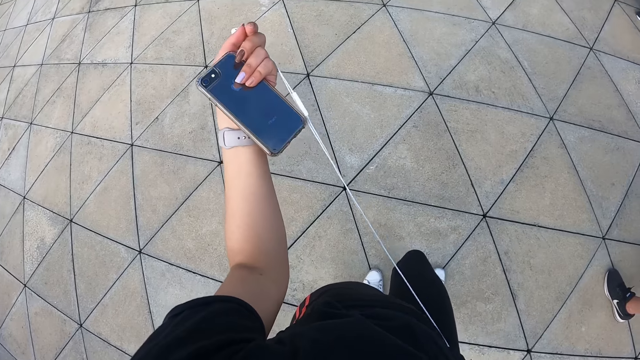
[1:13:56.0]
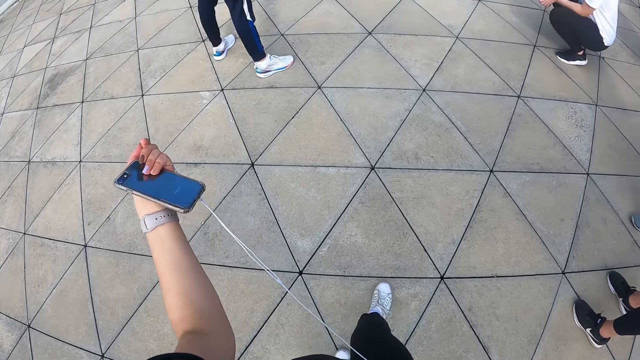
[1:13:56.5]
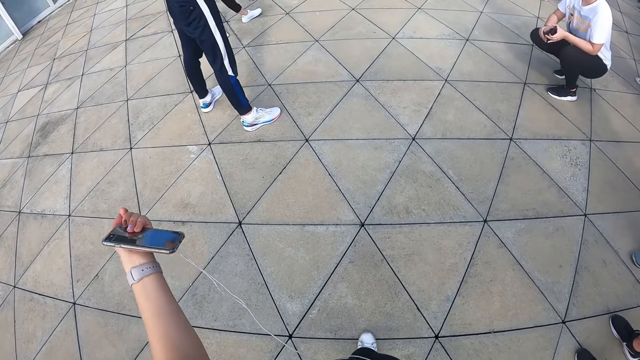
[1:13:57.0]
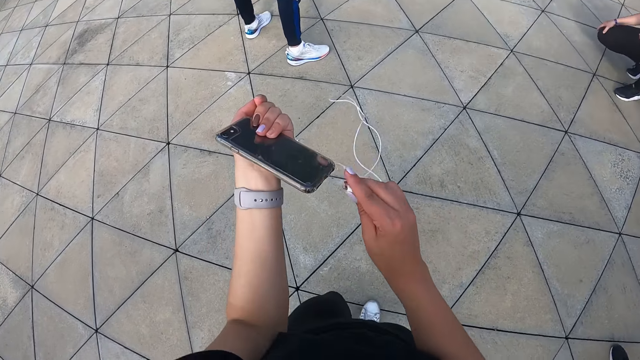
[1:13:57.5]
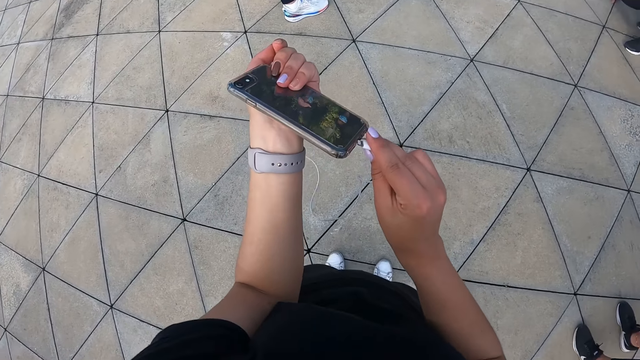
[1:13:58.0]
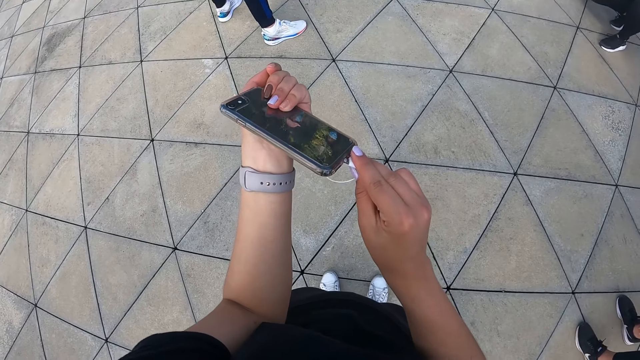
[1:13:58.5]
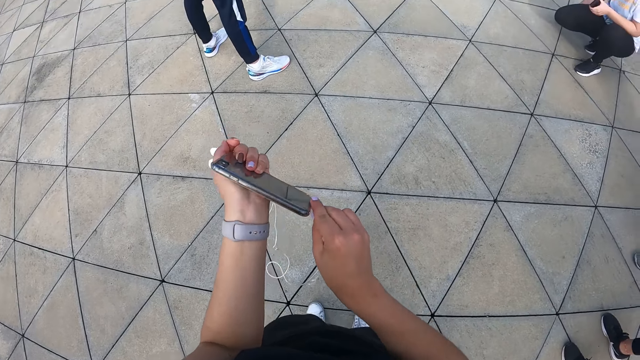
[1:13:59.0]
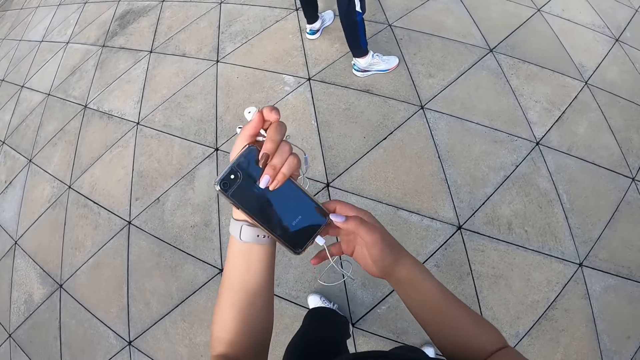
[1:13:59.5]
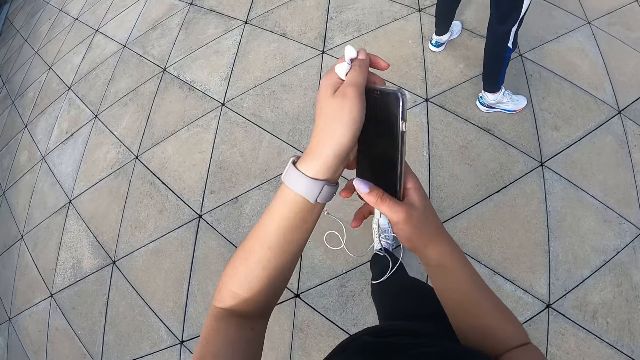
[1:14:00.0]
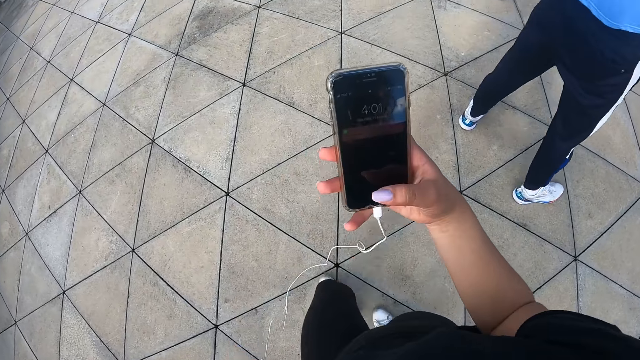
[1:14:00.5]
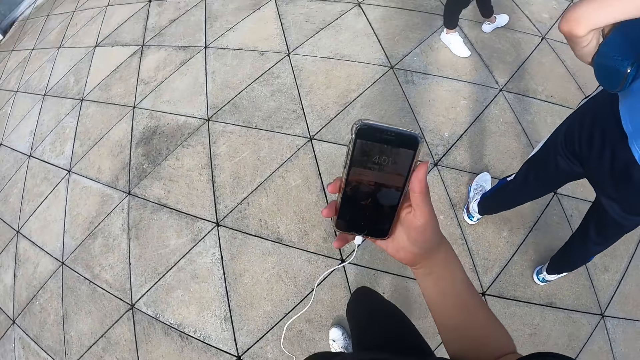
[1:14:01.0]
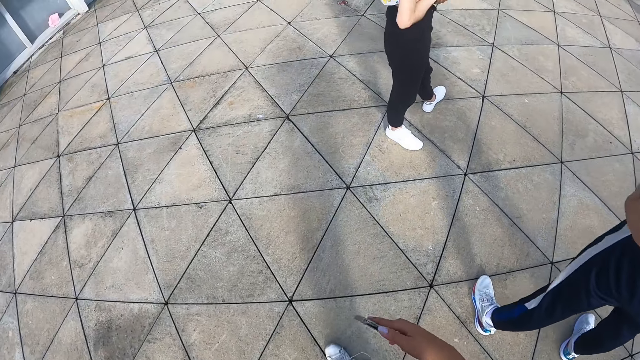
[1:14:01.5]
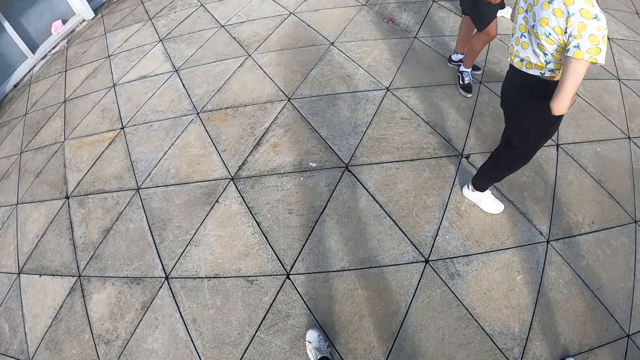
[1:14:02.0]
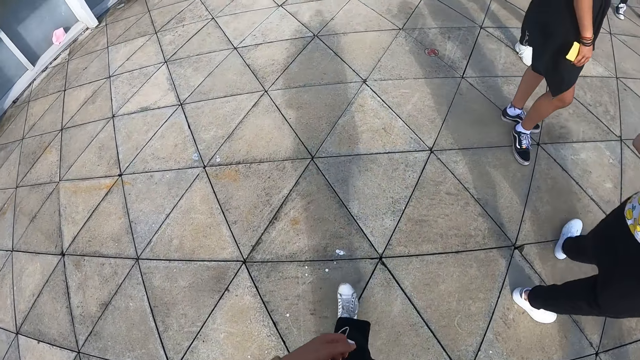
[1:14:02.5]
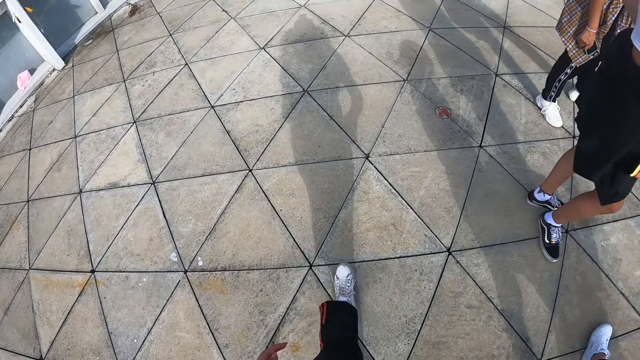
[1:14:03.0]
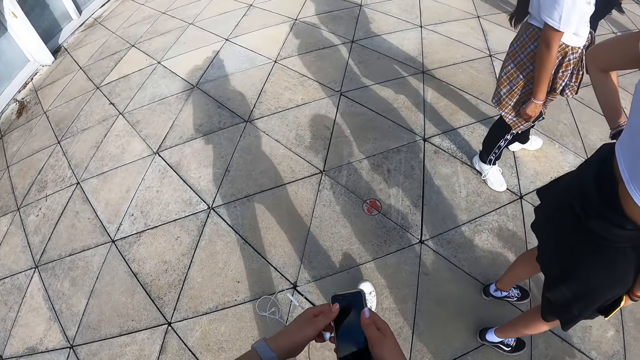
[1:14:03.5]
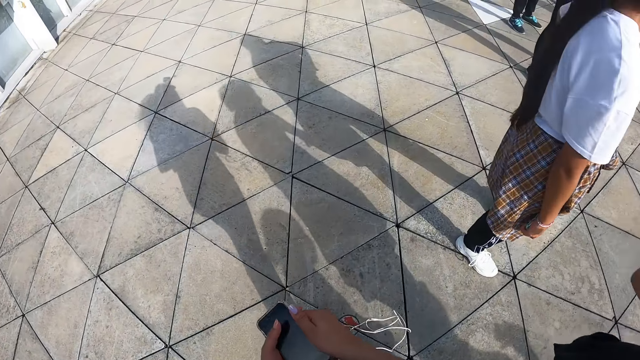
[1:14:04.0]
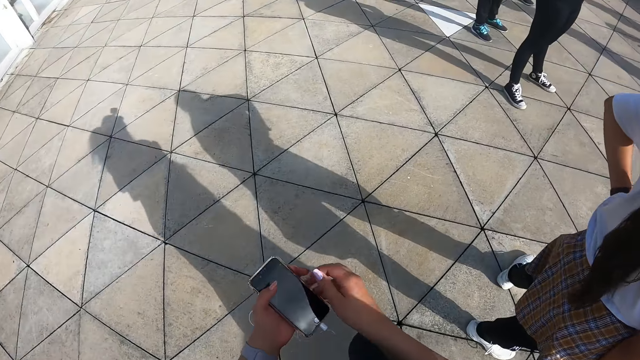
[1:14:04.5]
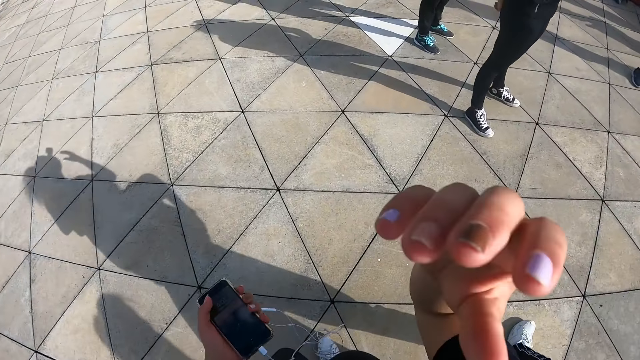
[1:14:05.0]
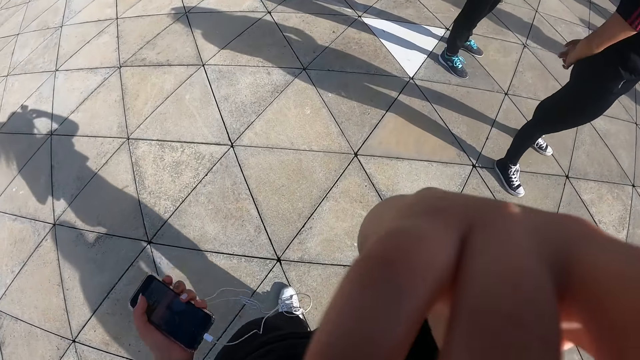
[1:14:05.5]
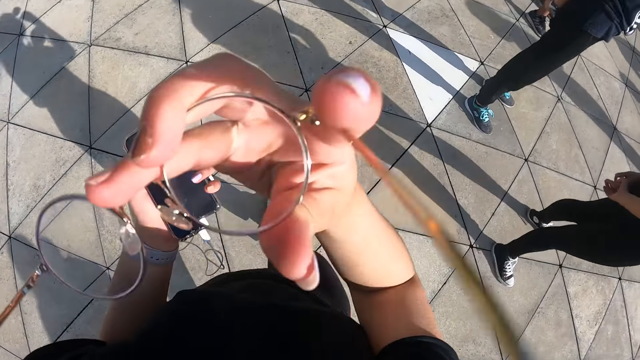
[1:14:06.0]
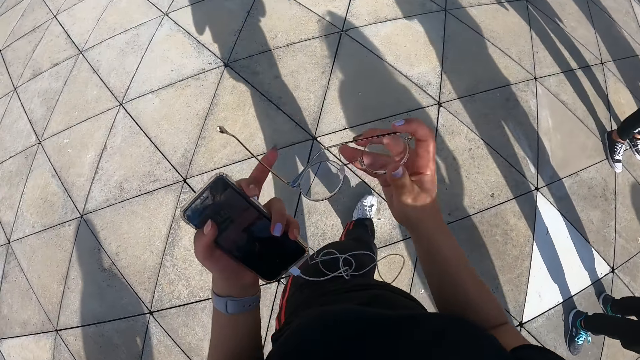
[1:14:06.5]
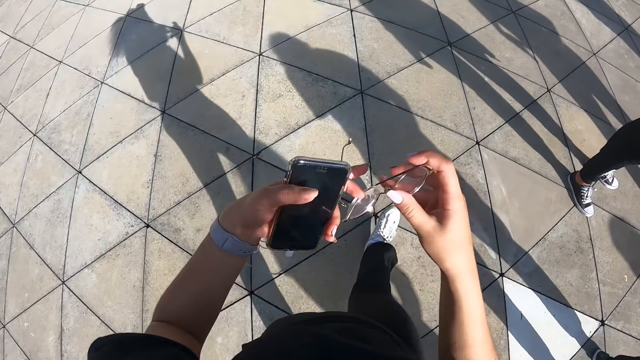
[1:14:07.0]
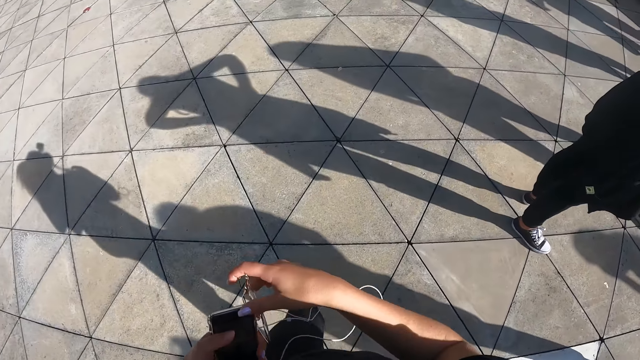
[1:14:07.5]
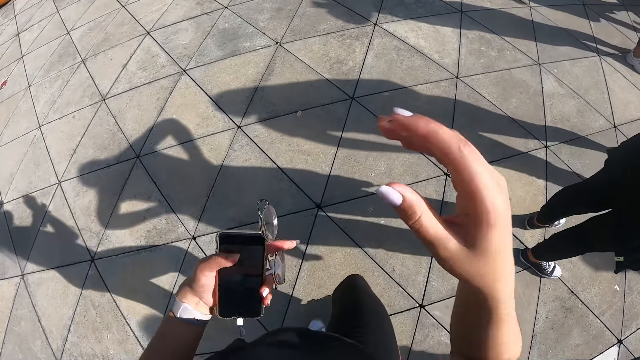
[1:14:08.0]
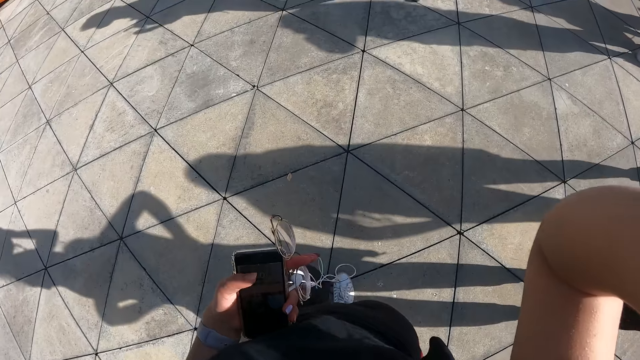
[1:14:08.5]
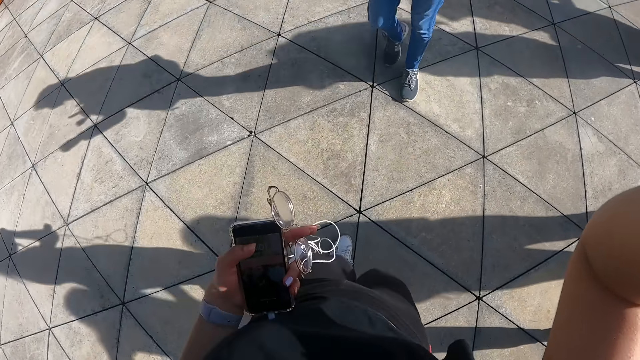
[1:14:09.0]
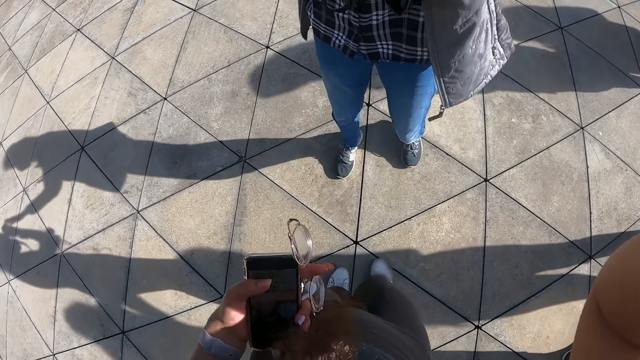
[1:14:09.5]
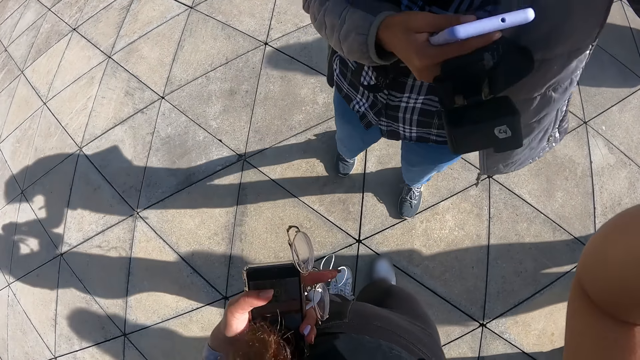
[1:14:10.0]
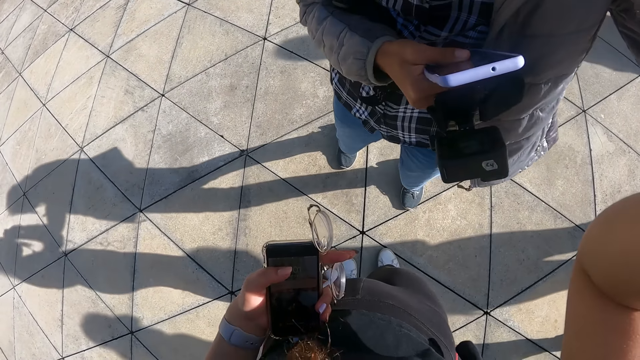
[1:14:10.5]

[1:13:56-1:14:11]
The camera wearer inserts the headphone plug in her right hand in the phone in her left hand. She passes the phone in her left hand to her right hand. She walks. She passes the phone in her right hand to her left hand. She removes a pair of glasses from her face with her right hand. She folds the pair of glasses with her hands. She passes the pair of glasses in her right hand to her left hand. She adjusts the camera on her head with her right hand. She walks.
